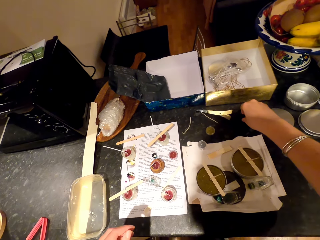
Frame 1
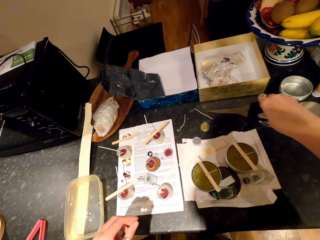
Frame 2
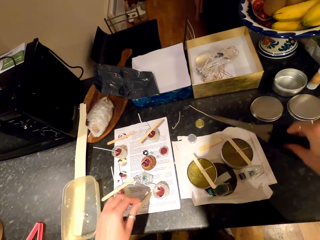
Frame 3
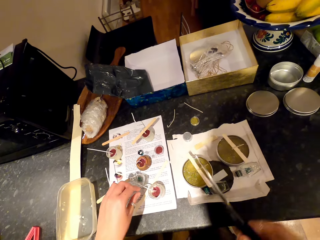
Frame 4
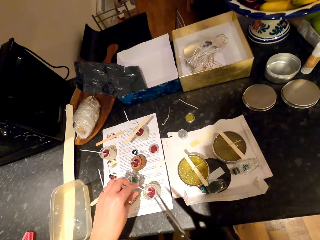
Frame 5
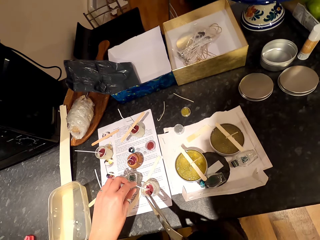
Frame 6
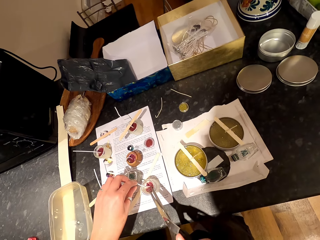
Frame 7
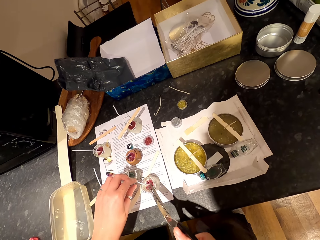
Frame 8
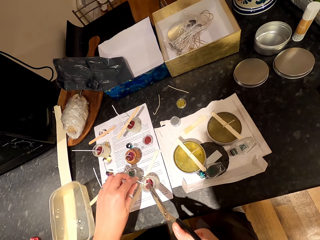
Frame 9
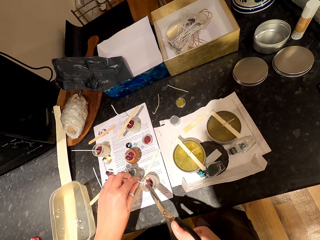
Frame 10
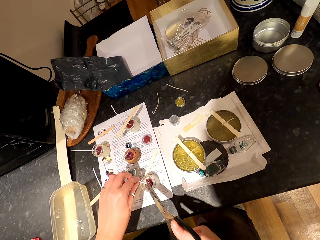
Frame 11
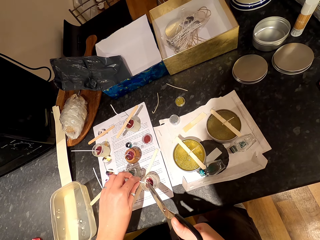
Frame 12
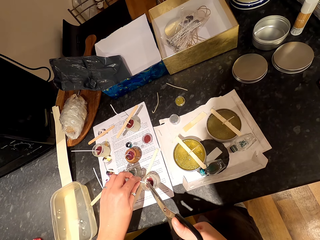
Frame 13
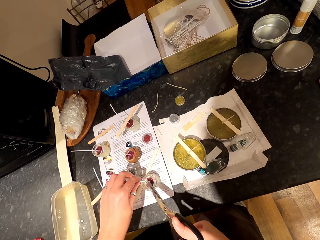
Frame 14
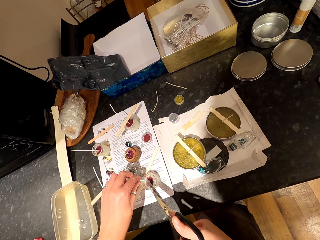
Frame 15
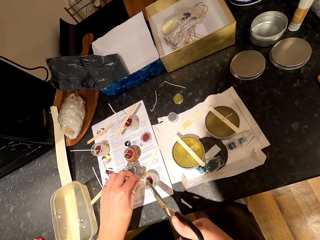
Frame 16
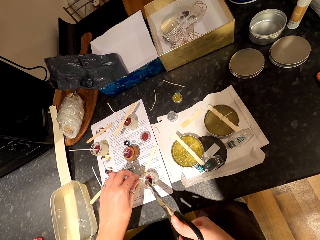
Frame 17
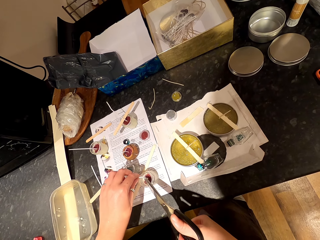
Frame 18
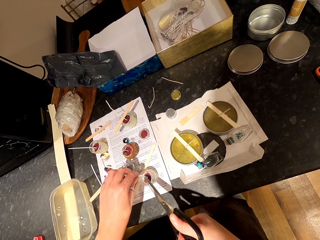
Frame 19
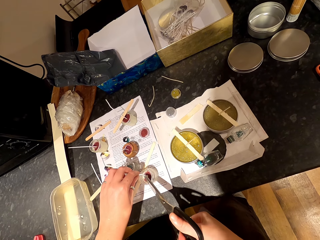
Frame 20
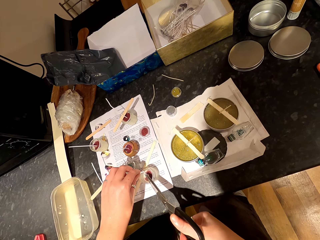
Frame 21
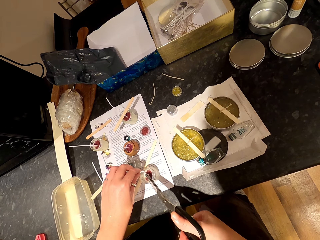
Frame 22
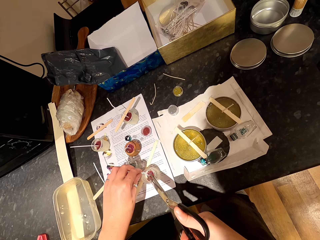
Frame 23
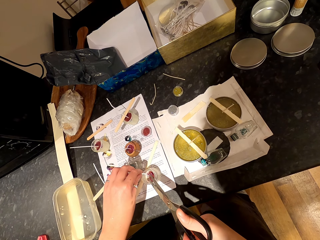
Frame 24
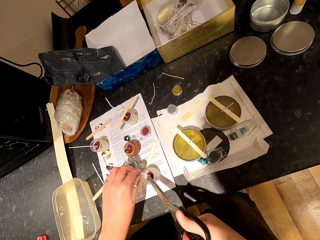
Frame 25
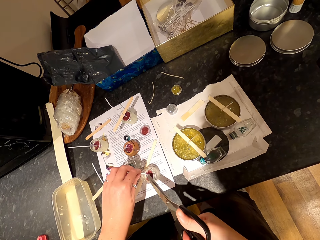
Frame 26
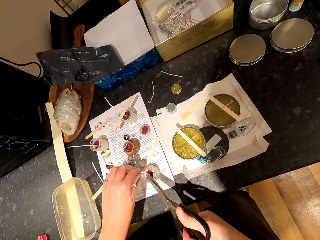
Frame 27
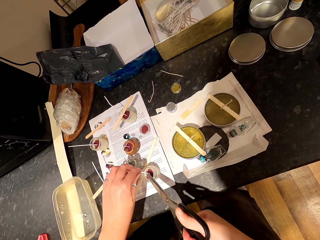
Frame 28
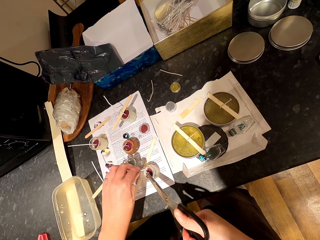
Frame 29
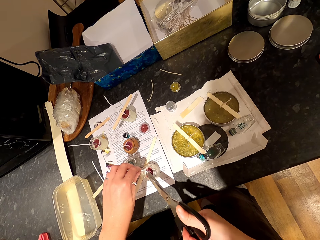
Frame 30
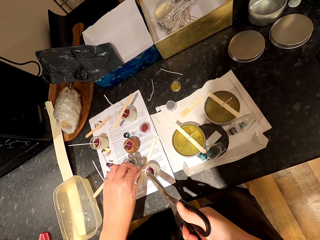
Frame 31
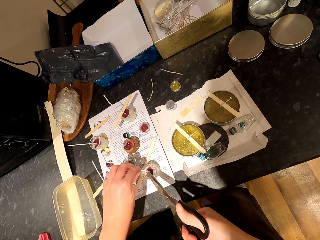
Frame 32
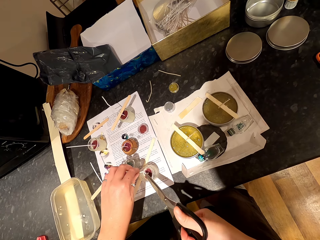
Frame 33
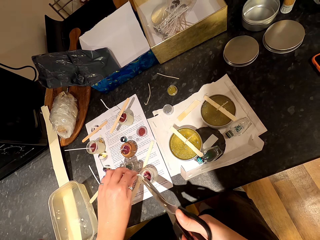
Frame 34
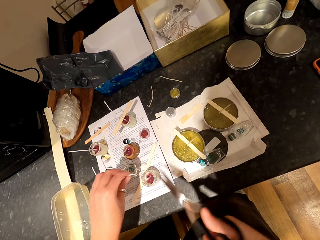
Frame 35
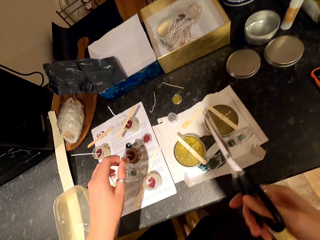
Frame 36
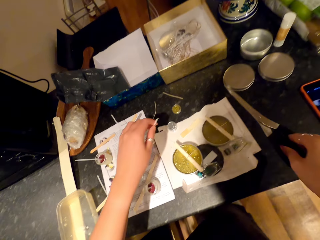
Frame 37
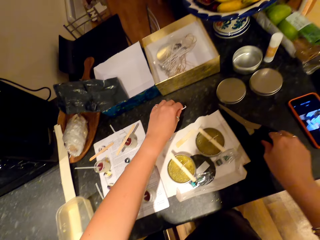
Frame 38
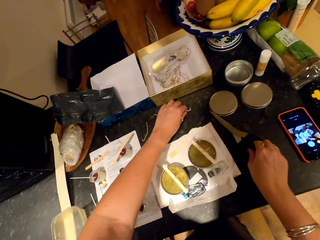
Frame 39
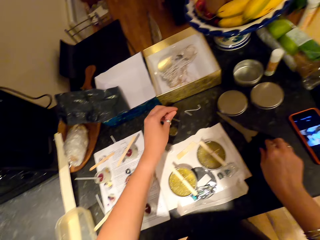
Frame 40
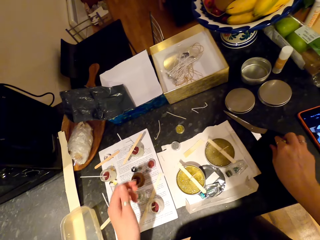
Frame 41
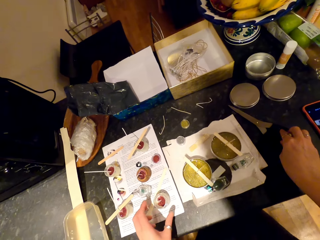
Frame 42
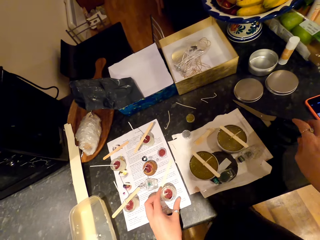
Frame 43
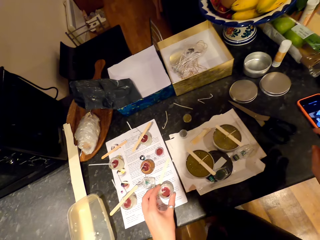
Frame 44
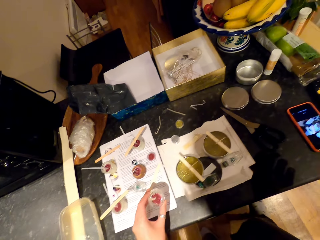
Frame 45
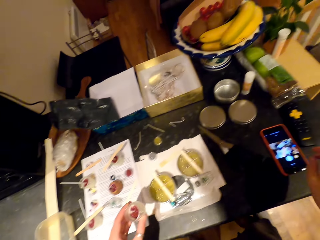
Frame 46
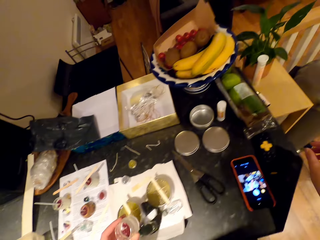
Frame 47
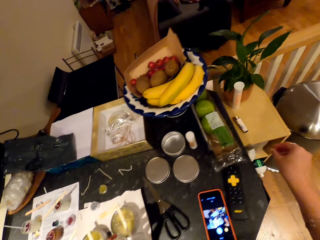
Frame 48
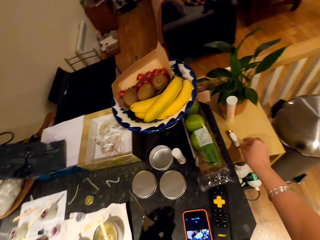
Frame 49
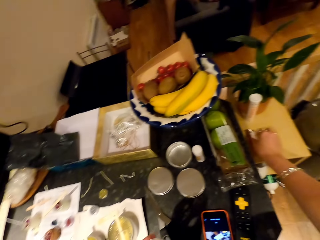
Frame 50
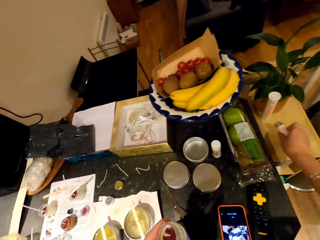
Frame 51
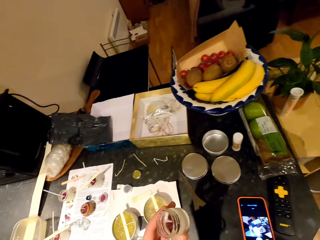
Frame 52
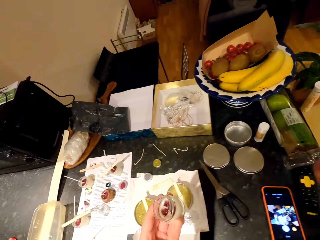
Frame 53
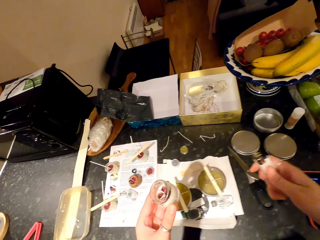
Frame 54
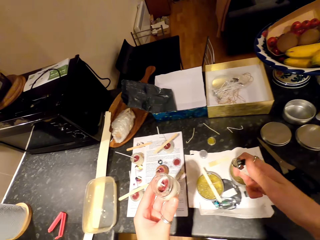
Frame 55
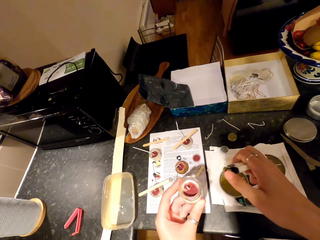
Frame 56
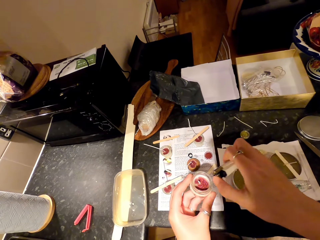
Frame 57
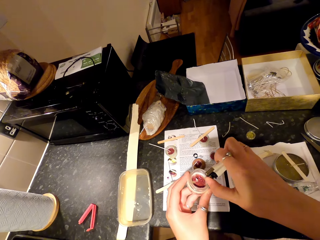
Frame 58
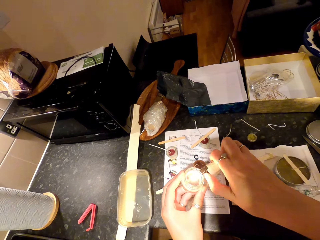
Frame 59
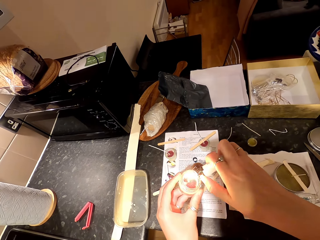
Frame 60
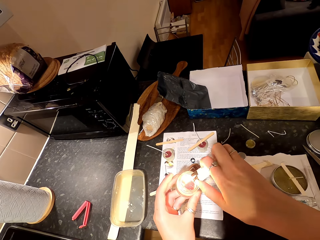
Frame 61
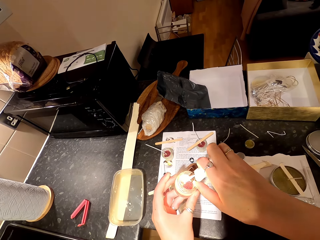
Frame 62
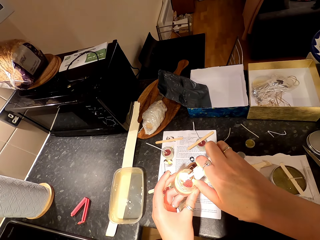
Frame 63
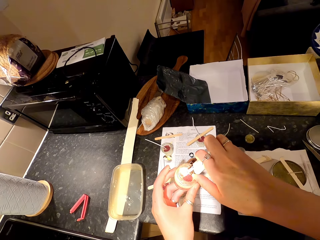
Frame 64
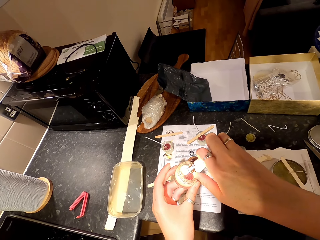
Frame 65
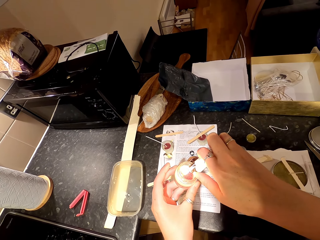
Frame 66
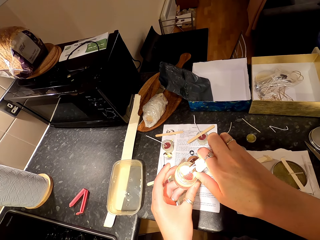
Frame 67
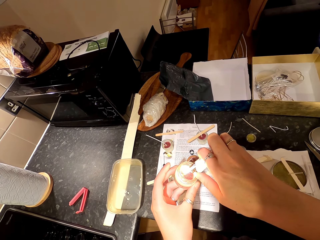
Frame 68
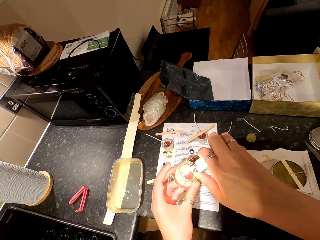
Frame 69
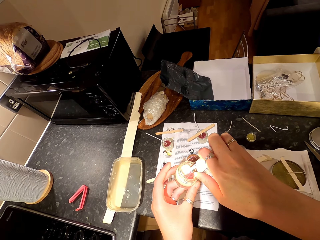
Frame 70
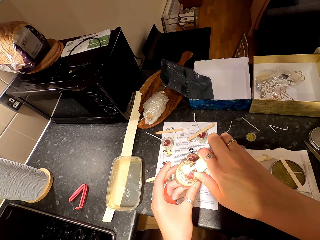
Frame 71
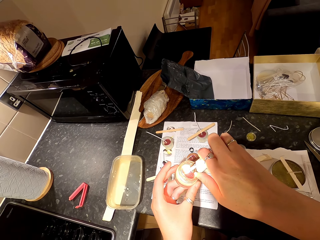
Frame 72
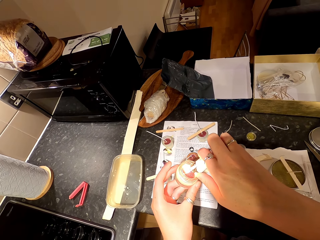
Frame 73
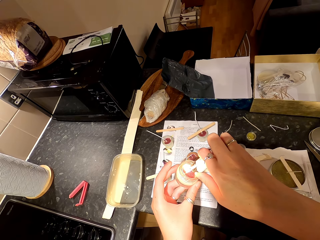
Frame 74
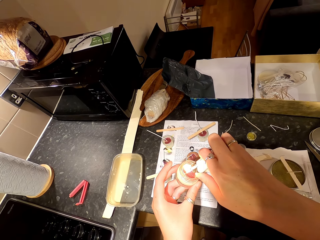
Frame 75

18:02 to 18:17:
The camera wearer picks up the scissors on the countertop. They hold a wick. They cut the wick with the scissors. They put the scissors on the countertop. They put the wick on the countertop. They pick up the candle container on the paper. They pick up a lighter on the shelf. They move around. They light the candle with the lighter.

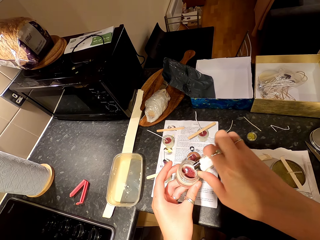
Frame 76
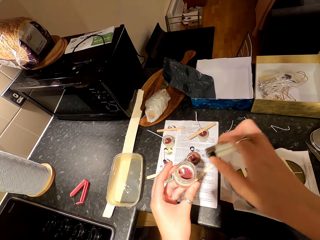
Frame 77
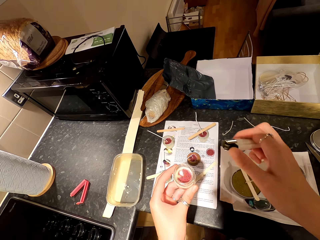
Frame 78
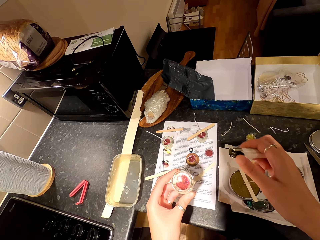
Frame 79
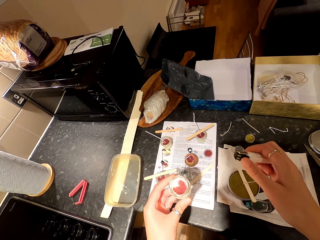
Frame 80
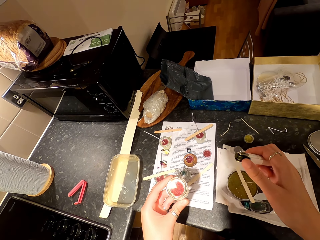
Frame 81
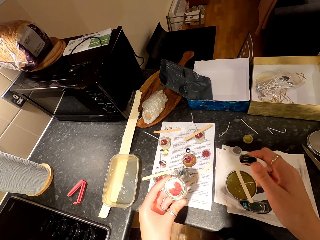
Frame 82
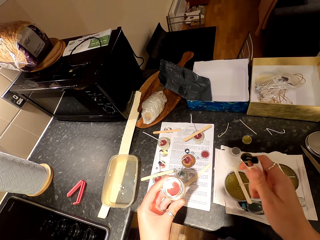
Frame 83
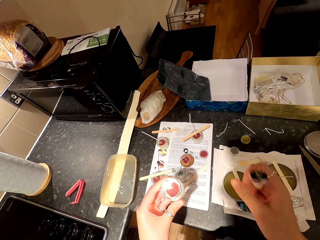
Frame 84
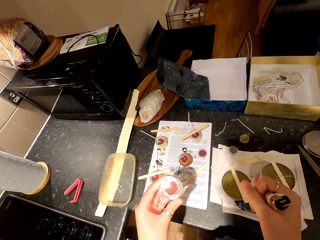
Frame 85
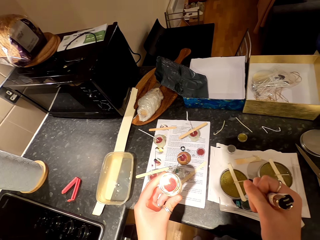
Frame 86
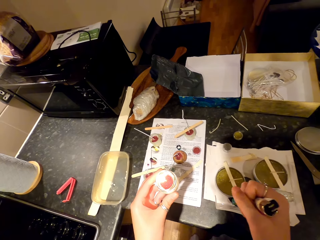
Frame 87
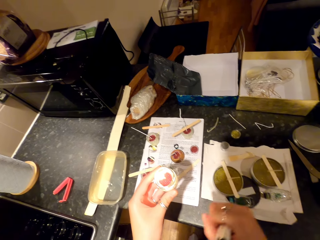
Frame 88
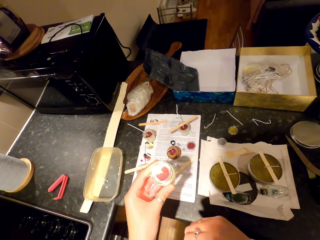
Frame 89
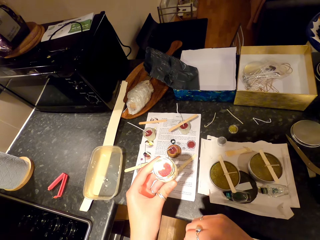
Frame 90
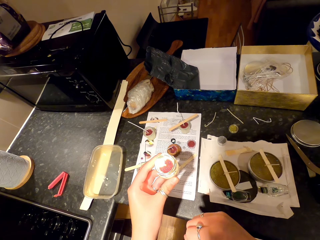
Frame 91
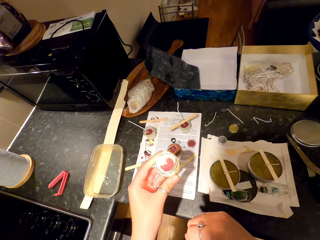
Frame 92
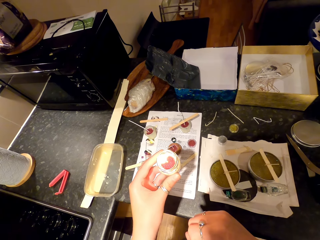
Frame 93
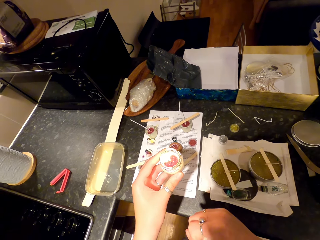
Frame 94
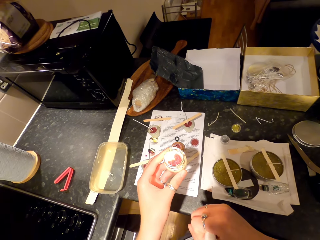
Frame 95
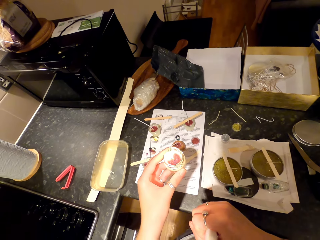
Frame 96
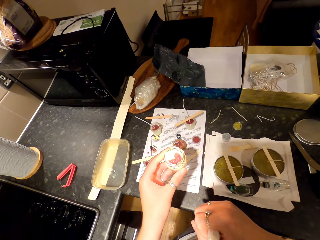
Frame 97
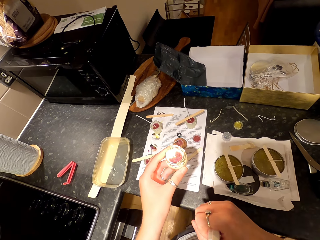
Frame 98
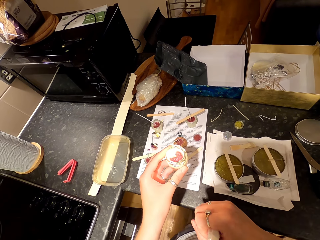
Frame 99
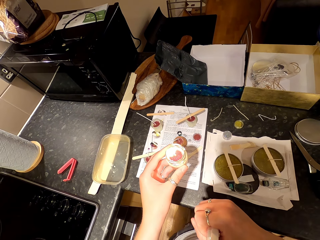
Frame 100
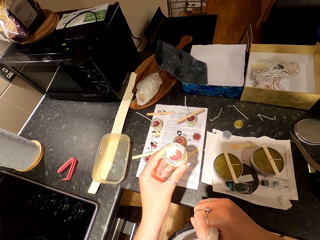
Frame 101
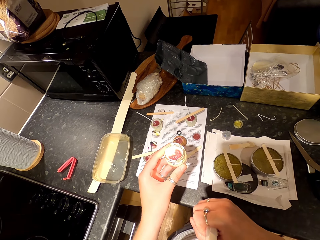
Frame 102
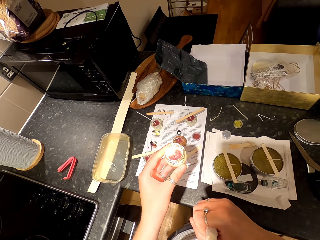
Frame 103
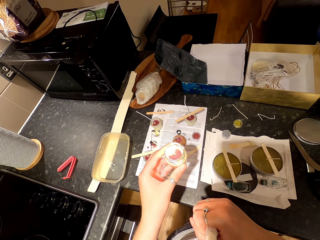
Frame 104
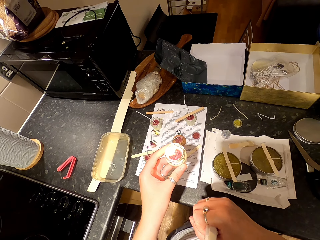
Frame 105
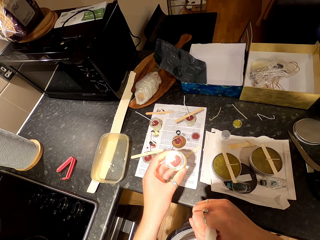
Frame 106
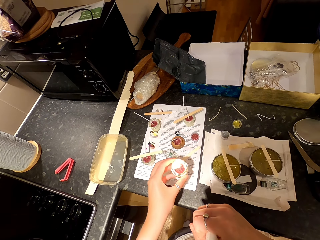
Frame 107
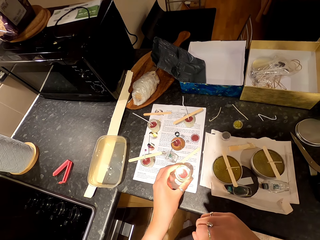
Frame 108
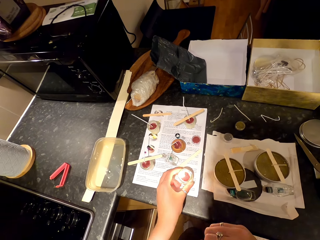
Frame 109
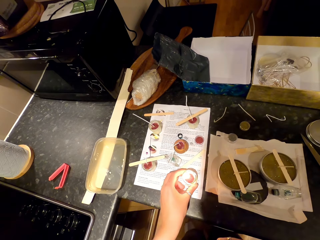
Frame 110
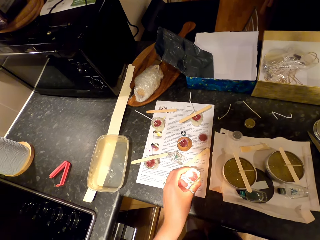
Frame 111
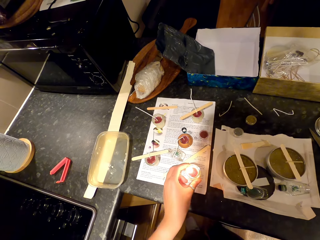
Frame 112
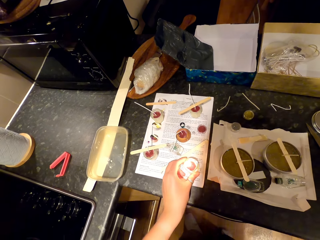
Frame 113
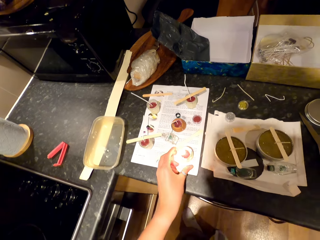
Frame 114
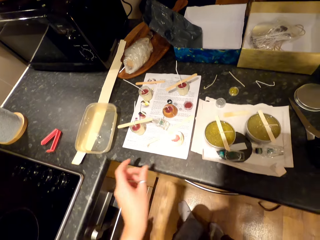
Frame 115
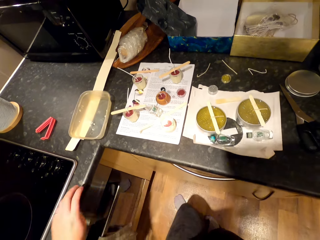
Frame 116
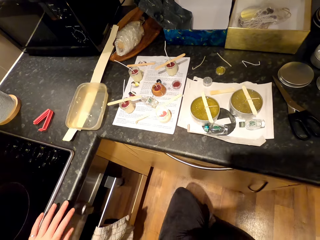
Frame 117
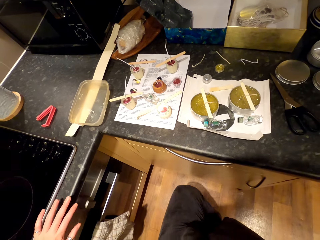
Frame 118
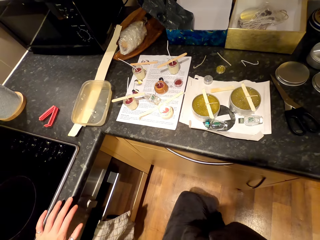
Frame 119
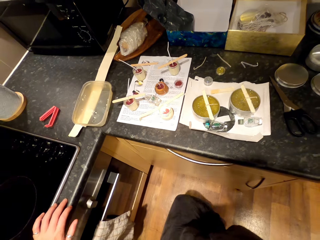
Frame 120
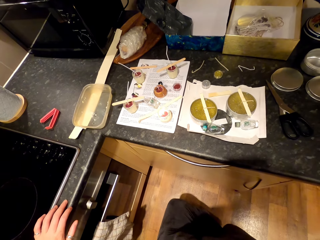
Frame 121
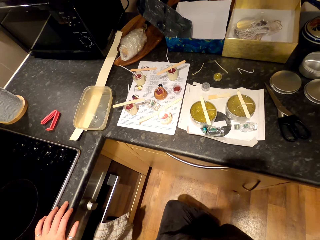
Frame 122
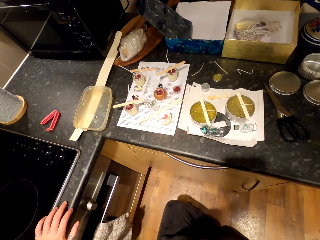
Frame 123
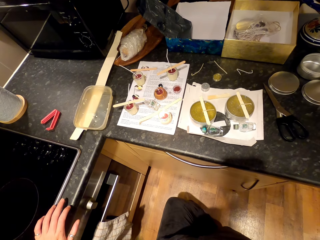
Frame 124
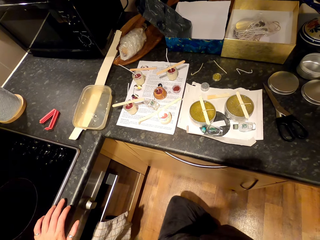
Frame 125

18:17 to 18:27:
The camera wearer looks around. They gaze at the candle. They put the candle container on the countertop. They place a hand on the countertop. They look around.
